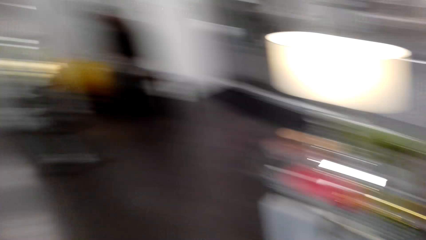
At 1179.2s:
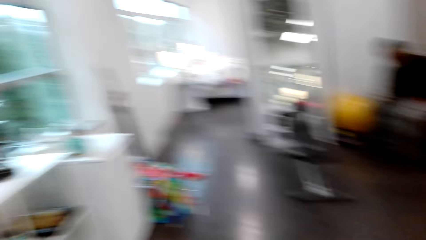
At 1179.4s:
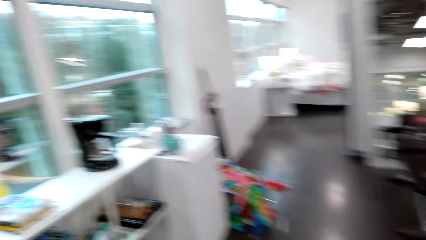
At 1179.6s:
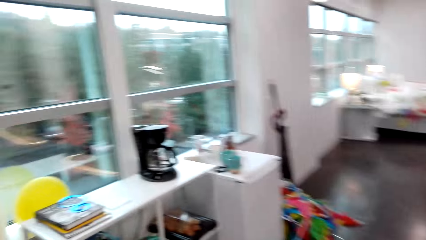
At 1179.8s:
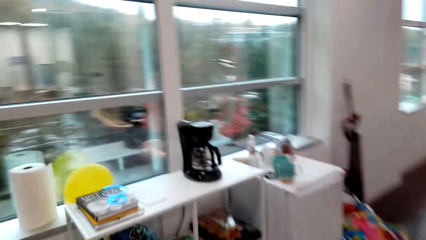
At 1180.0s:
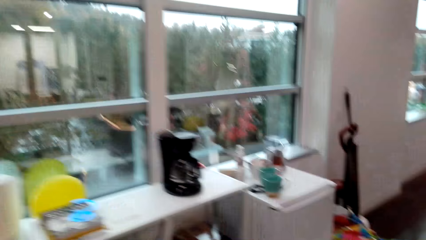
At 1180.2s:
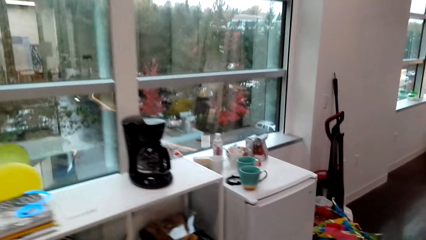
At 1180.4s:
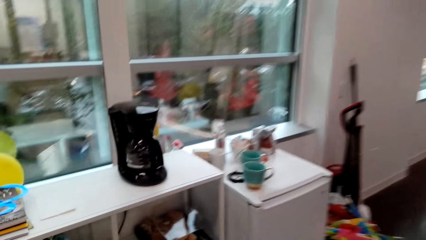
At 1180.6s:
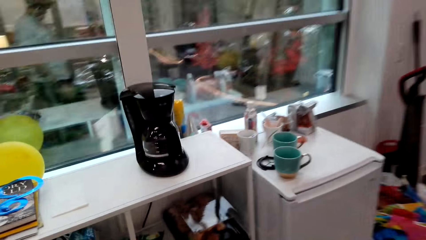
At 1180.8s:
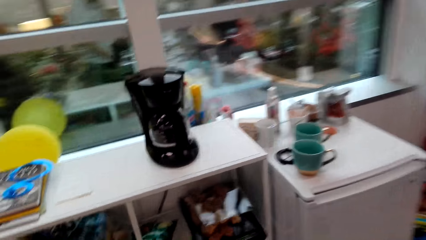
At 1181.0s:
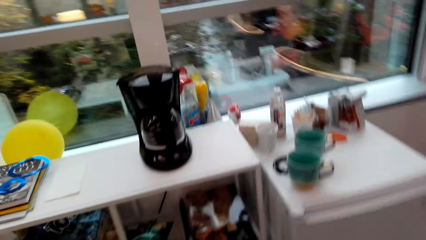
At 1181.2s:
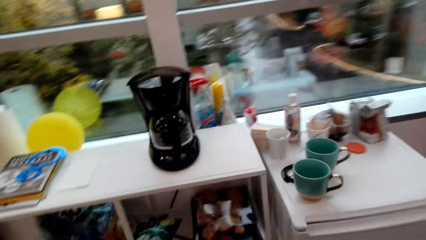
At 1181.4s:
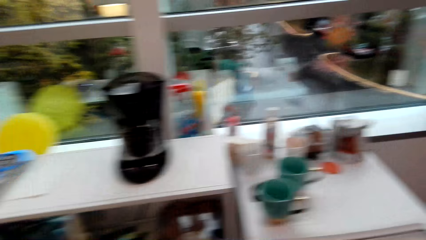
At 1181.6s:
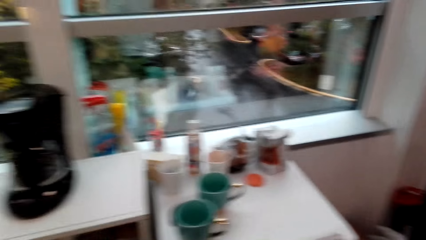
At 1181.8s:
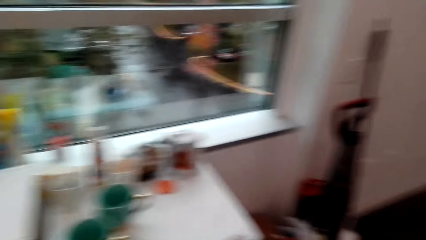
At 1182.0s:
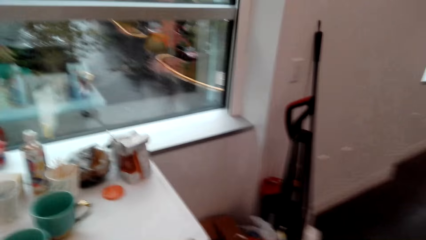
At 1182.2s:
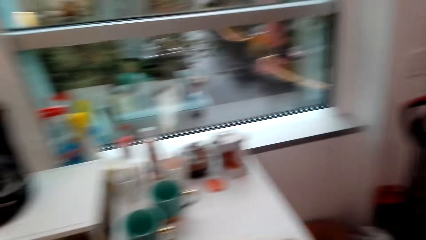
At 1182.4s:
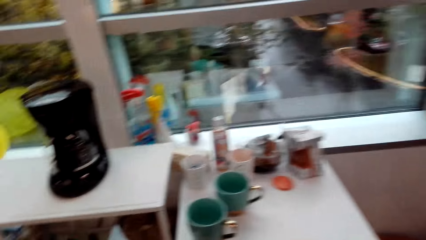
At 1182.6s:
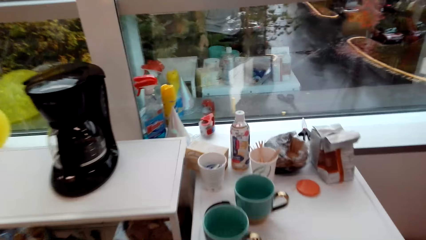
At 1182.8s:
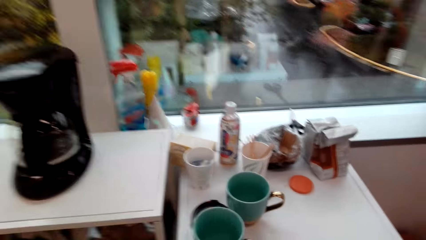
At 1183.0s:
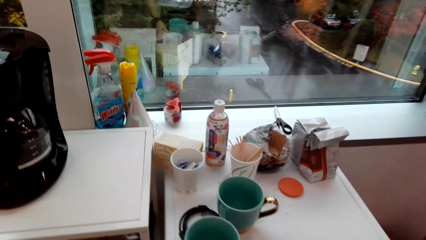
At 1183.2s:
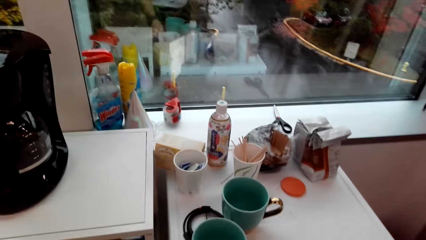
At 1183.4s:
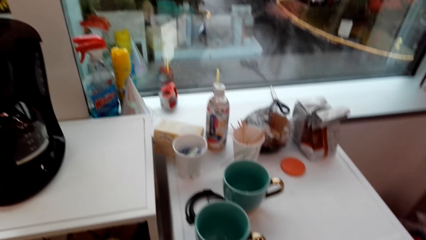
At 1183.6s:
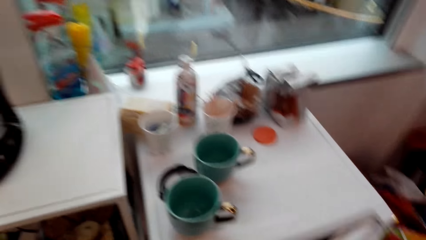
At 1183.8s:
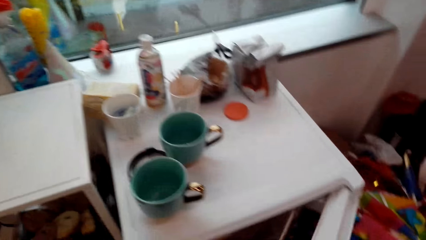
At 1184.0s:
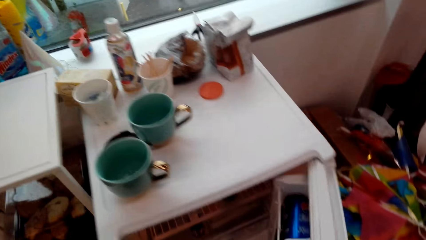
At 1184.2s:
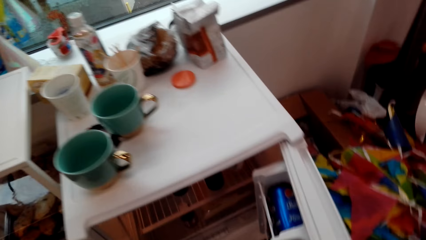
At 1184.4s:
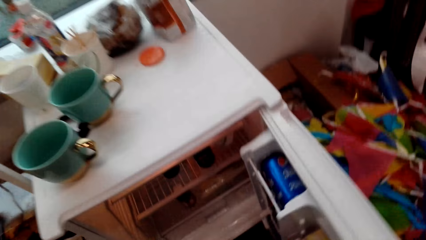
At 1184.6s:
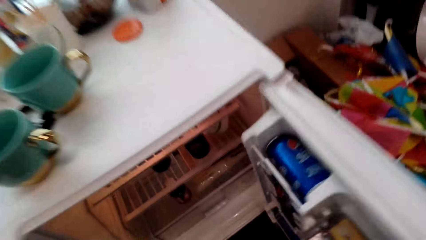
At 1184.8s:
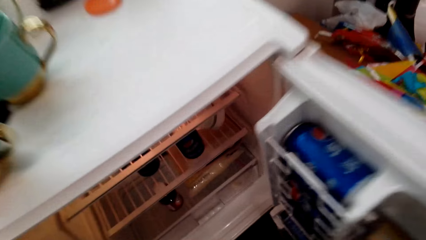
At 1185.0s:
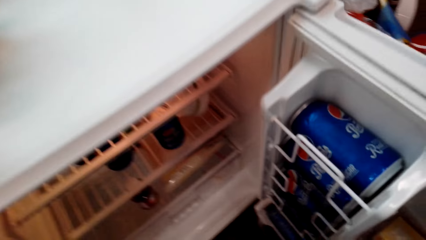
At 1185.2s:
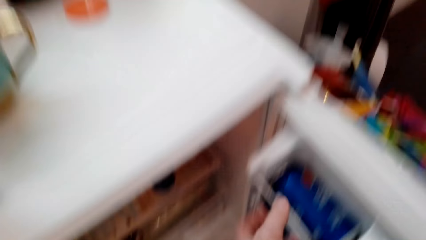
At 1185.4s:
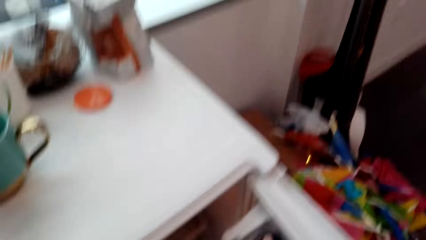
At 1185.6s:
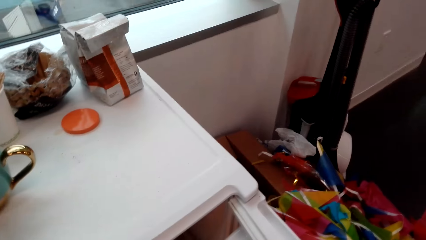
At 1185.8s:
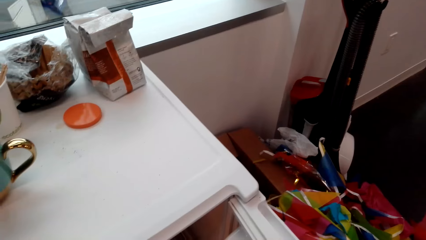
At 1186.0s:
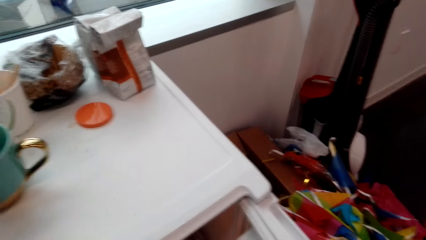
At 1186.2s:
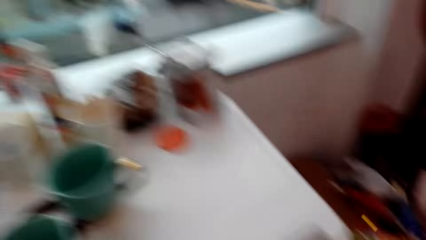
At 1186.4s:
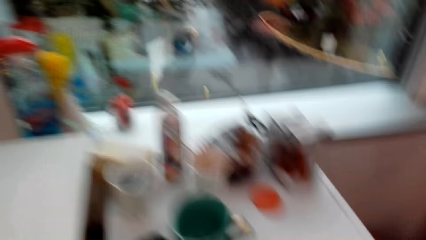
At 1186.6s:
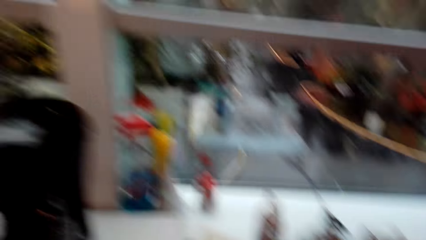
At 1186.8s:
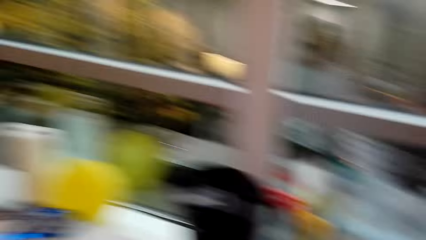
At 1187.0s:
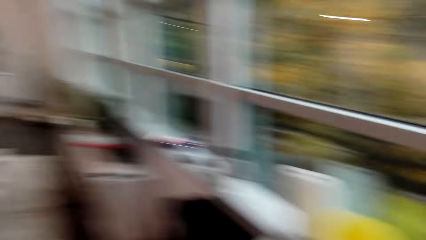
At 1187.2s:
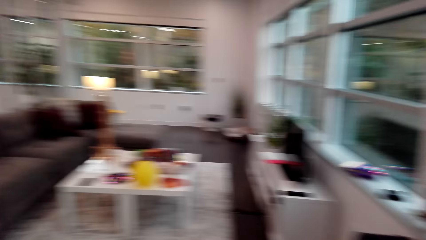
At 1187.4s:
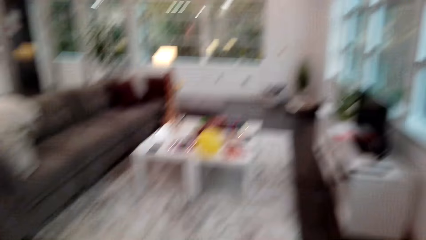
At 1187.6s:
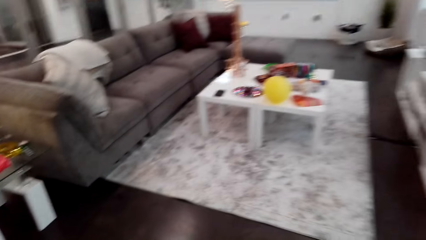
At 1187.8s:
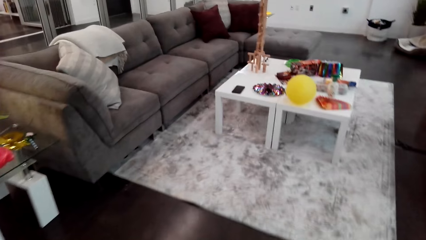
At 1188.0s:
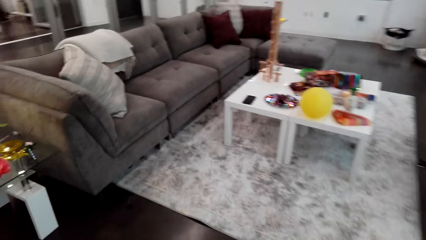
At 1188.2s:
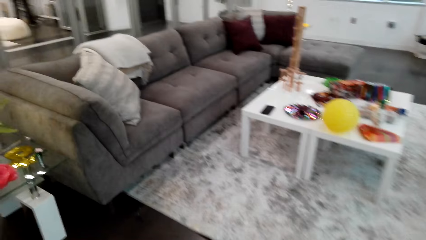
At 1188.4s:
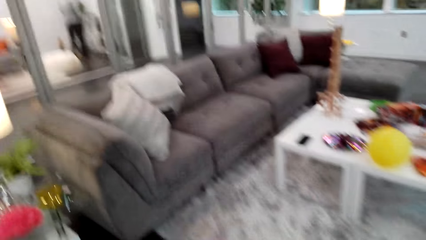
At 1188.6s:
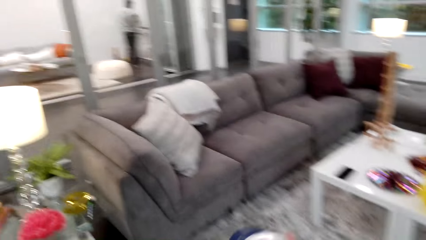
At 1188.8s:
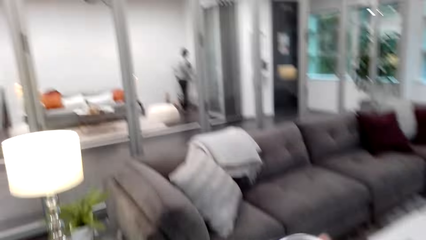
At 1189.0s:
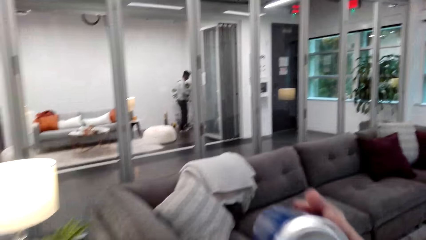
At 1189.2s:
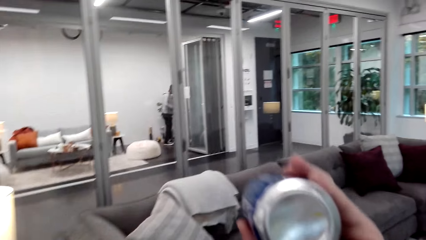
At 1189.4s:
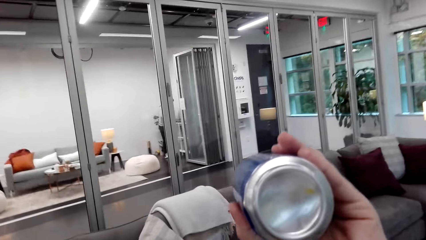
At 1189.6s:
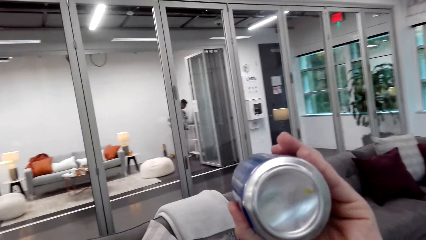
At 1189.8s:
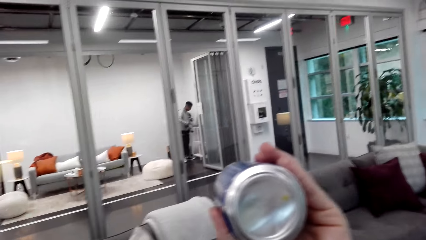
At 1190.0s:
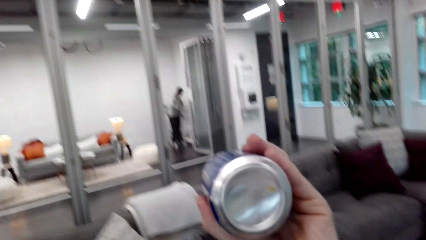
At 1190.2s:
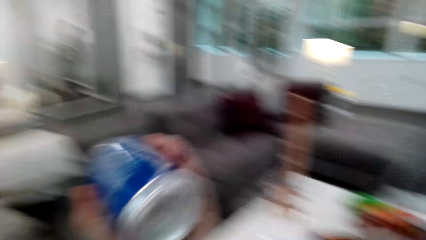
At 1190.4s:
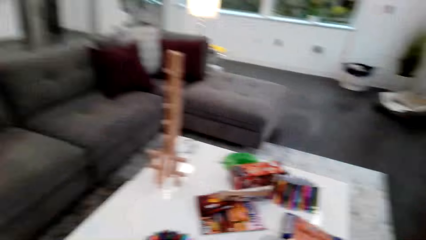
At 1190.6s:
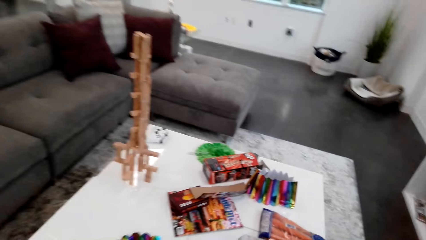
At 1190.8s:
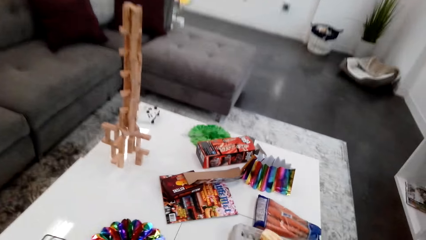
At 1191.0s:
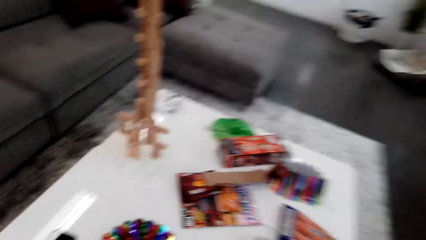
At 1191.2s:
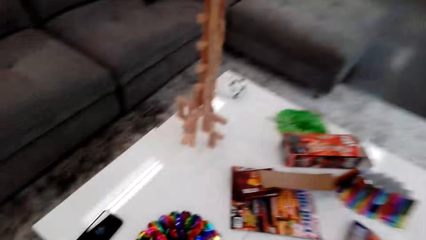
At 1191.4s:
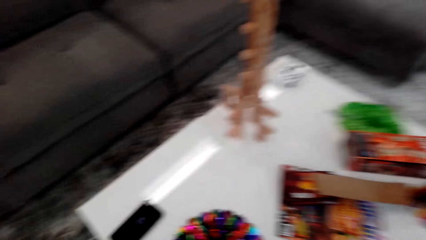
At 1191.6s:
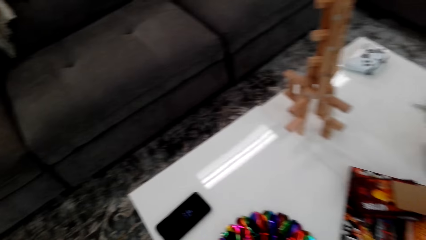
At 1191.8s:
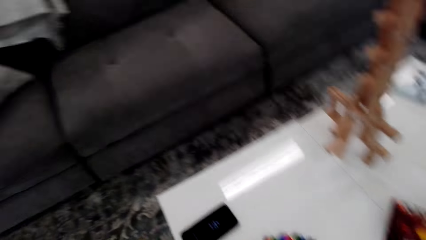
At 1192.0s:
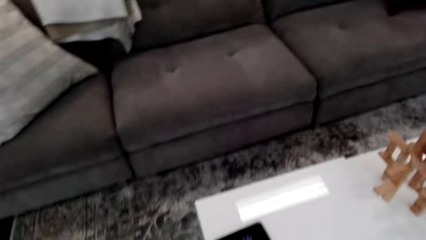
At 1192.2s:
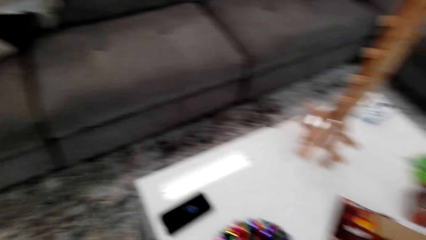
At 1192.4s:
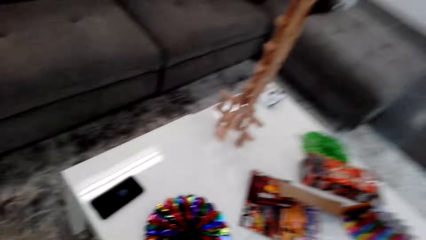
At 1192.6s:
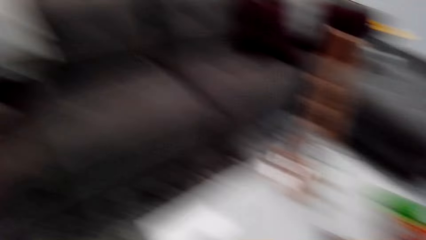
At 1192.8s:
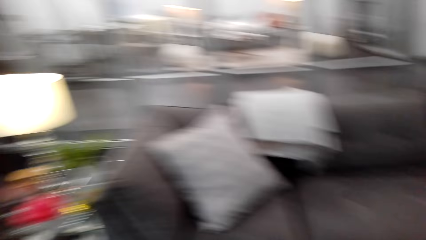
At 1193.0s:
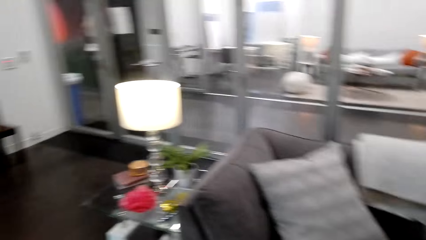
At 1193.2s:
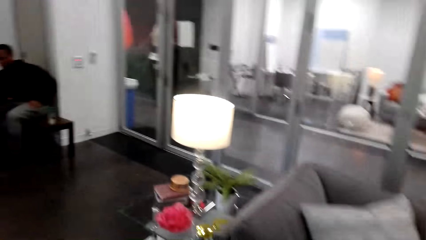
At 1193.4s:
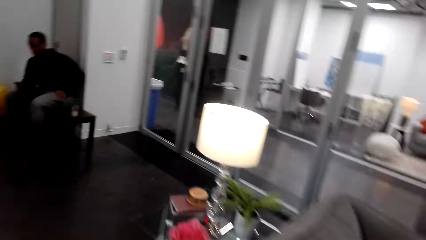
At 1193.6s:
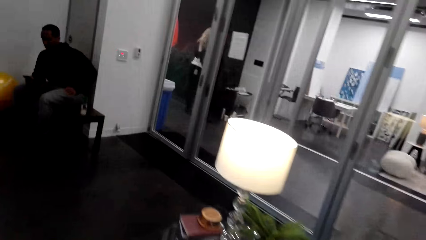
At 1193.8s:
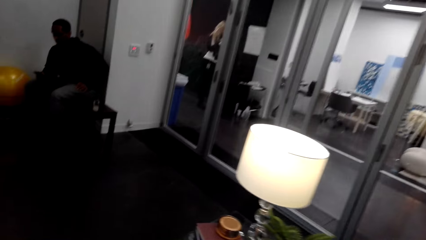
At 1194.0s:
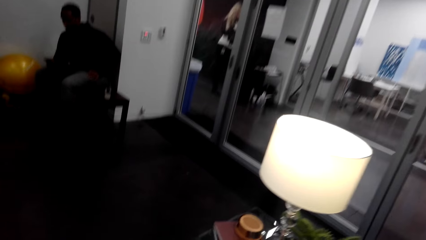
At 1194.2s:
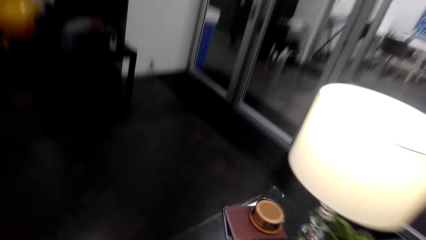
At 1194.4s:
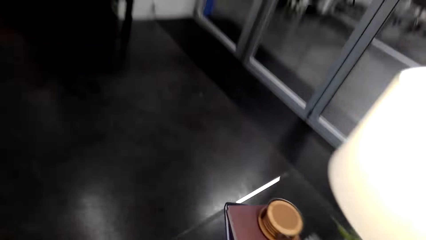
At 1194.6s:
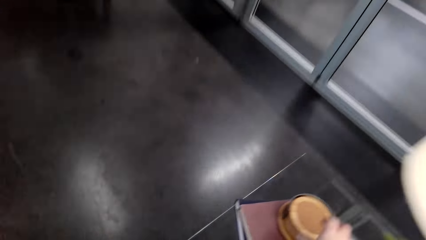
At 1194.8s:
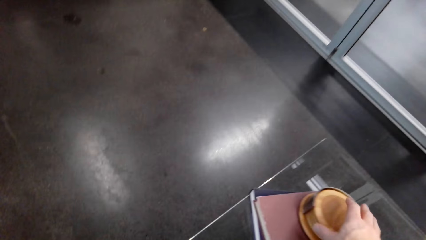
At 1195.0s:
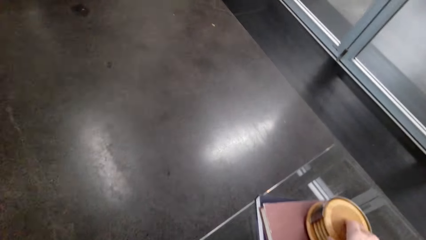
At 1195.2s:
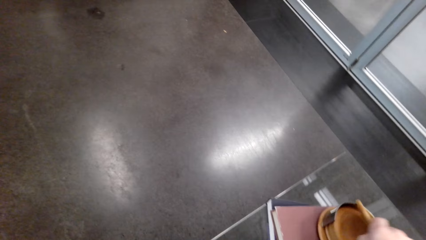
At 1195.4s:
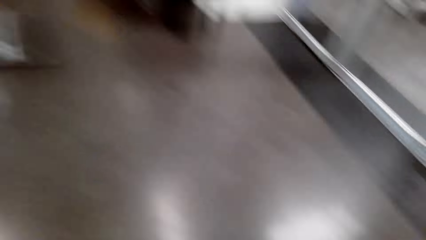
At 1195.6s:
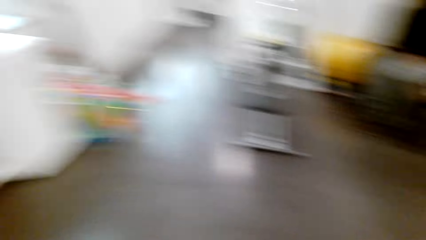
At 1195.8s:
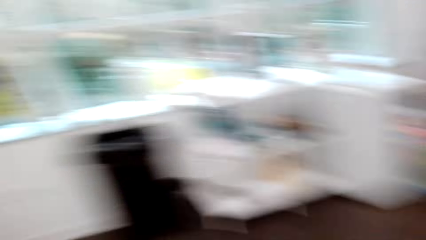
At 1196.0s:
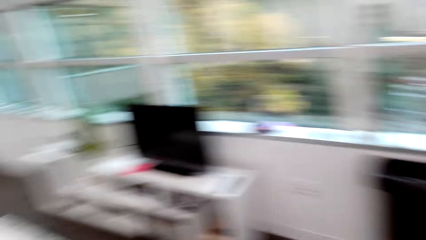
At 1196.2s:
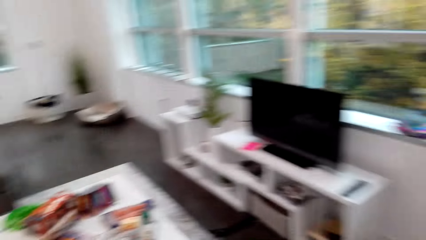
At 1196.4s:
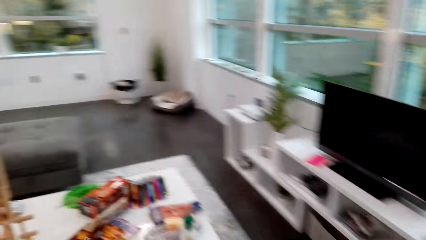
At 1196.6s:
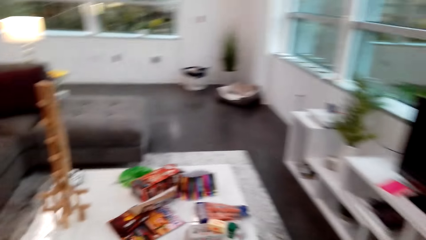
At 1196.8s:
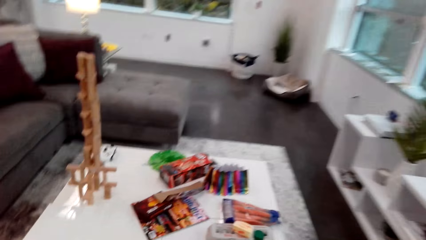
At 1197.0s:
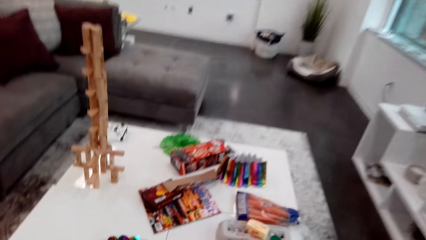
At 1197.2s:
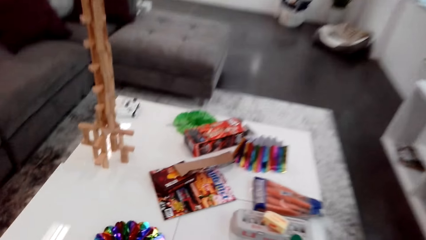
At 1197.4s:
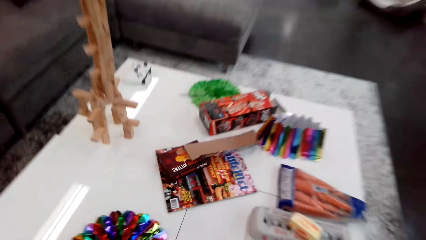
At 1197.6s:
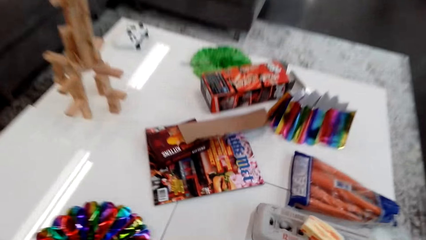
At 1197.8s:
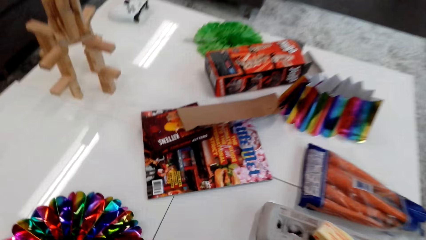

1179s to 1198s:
The camera wearer walks towards the refrigerator. They converse with a person and open the refrigerator. The person converses with the camera wearer. The camera wearer converses with the person. The person converses with the camera wearer. The person converses with the camera wearer again. The camera wearer walks towards the table. They converse with the person, lift up a can of soda, converse with the person, place the can of soda on the table, turn left, converse with the person, walk around the room and pick up something. The person converses with the camera wearer.
